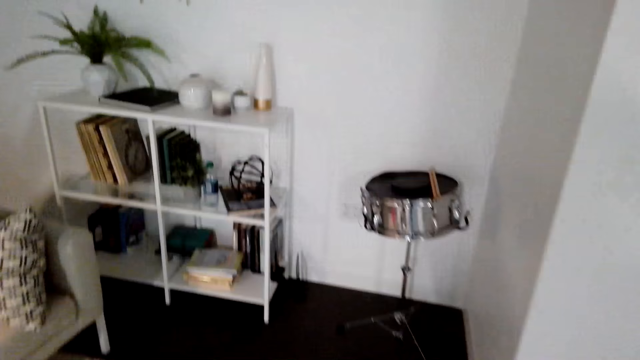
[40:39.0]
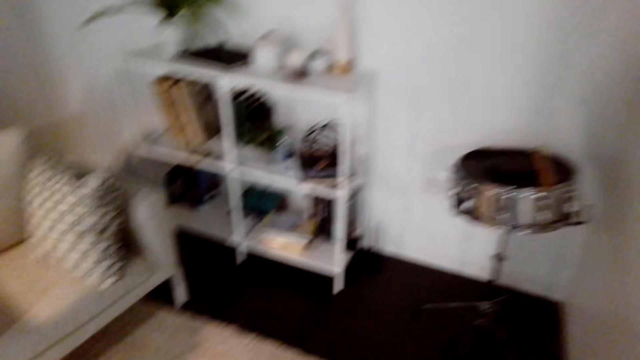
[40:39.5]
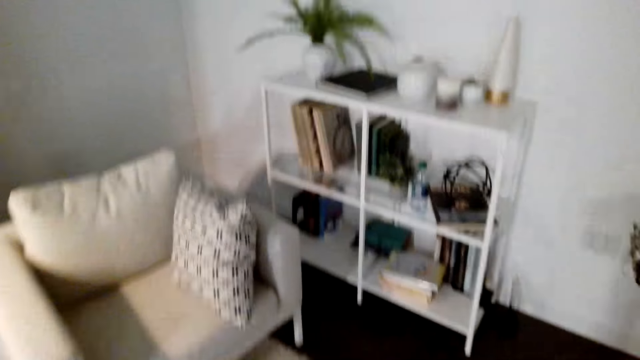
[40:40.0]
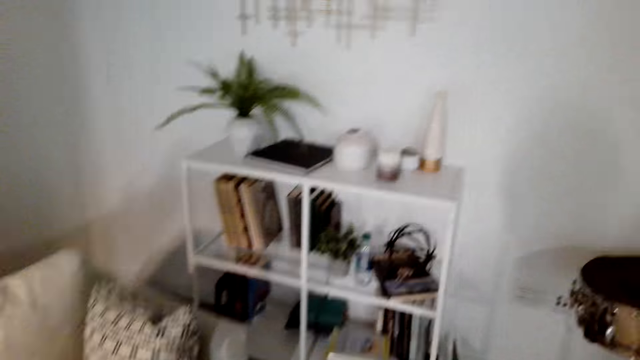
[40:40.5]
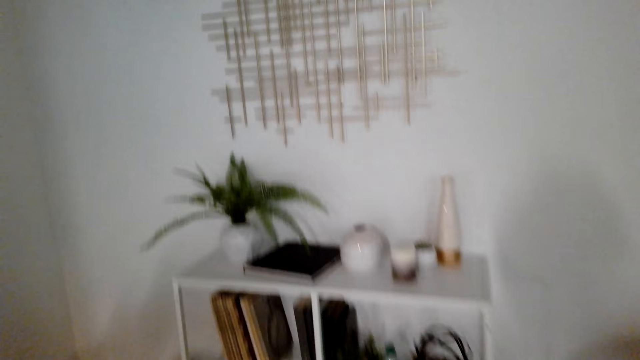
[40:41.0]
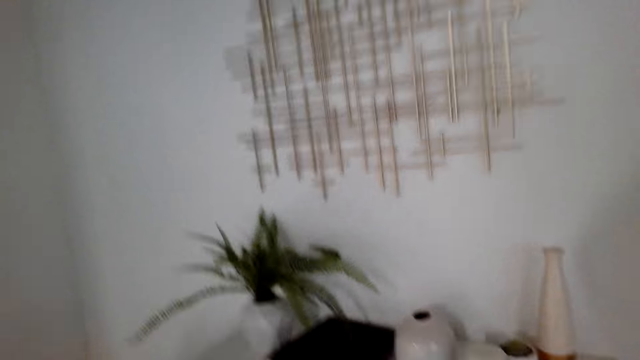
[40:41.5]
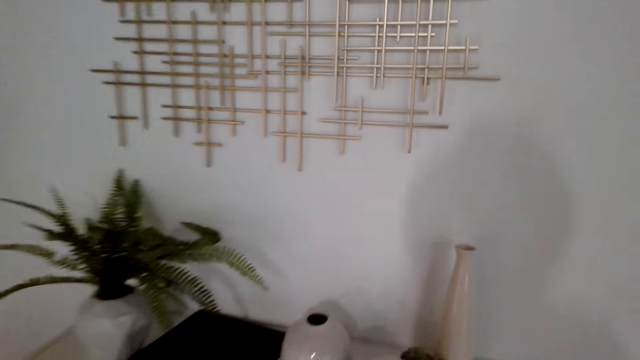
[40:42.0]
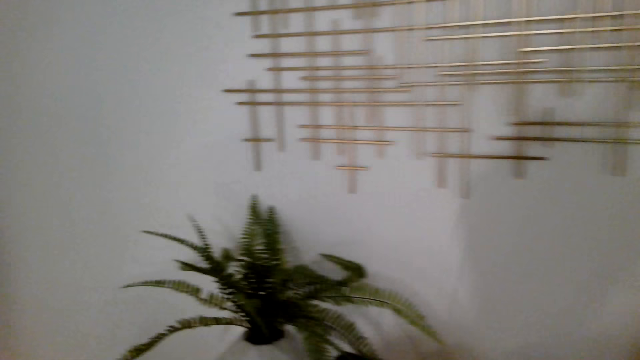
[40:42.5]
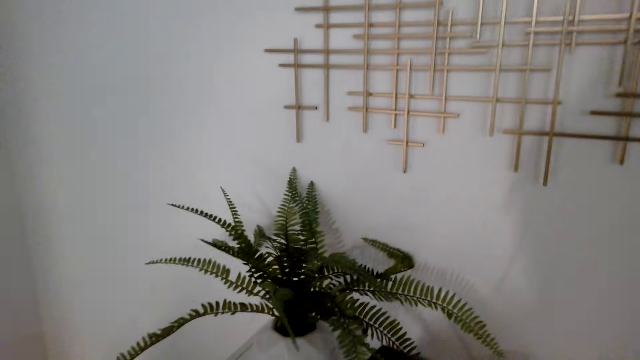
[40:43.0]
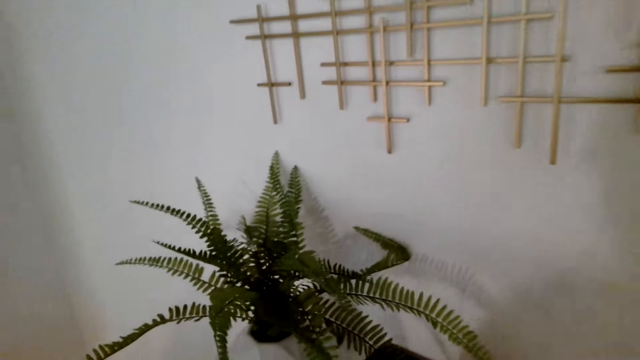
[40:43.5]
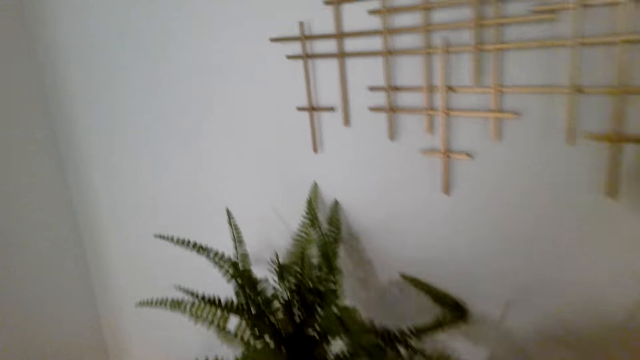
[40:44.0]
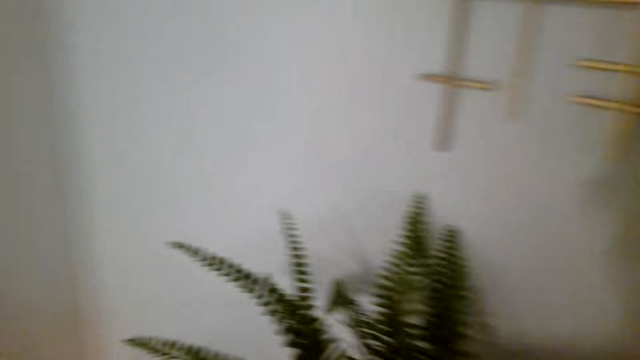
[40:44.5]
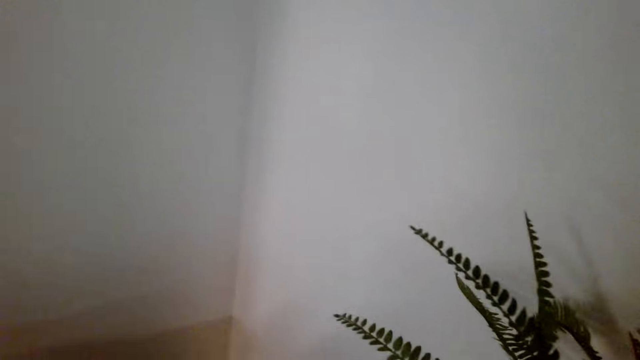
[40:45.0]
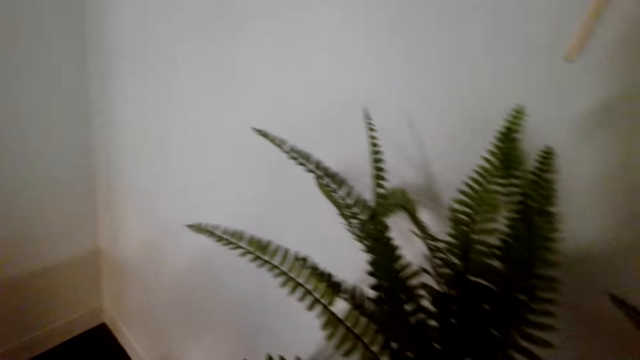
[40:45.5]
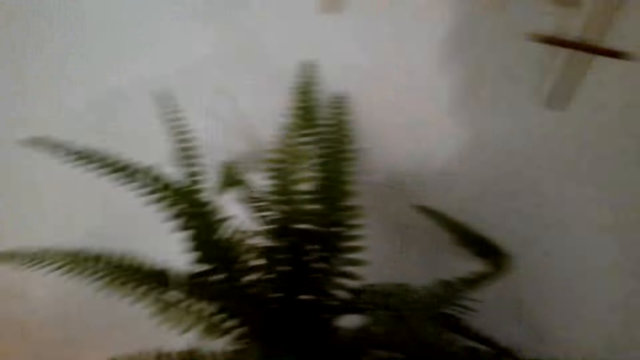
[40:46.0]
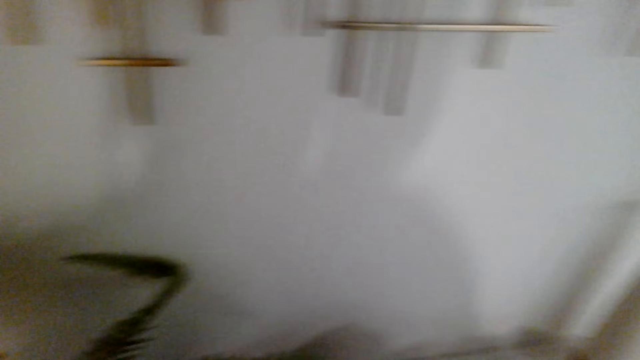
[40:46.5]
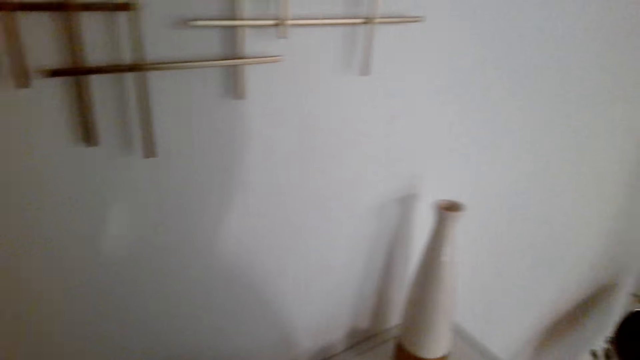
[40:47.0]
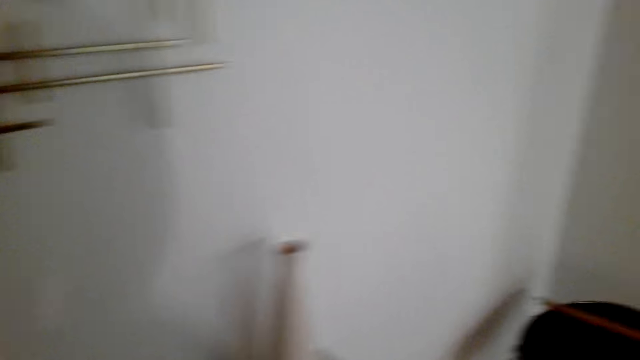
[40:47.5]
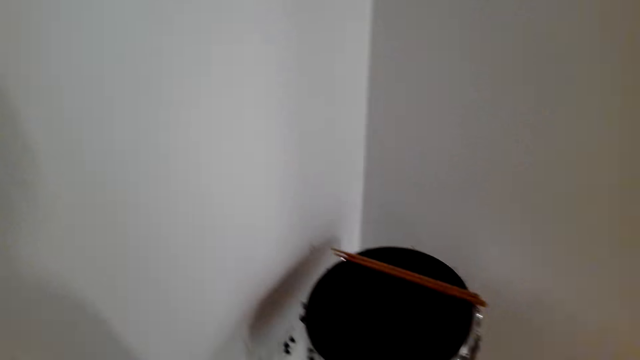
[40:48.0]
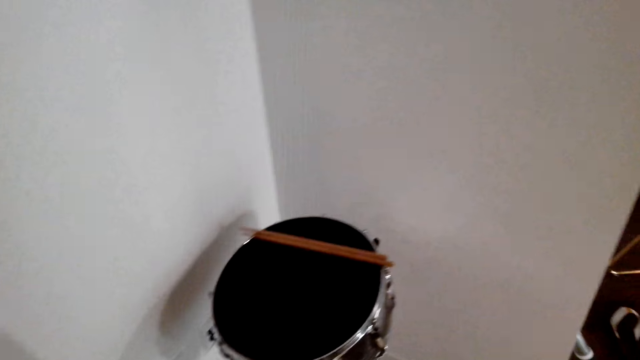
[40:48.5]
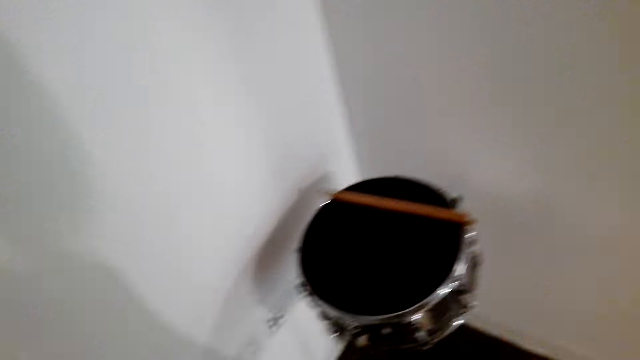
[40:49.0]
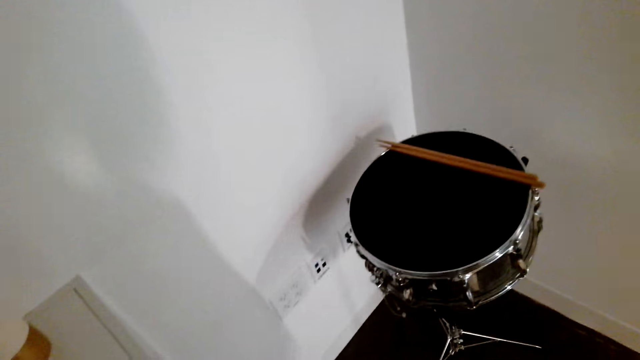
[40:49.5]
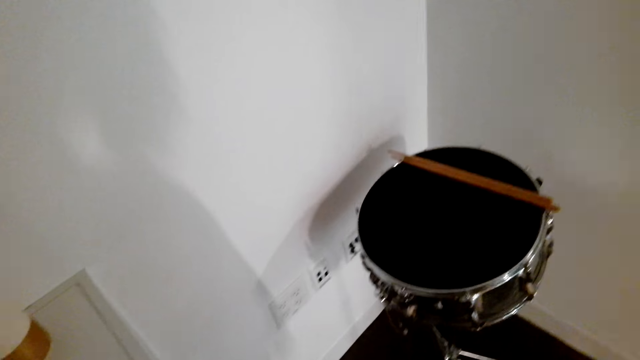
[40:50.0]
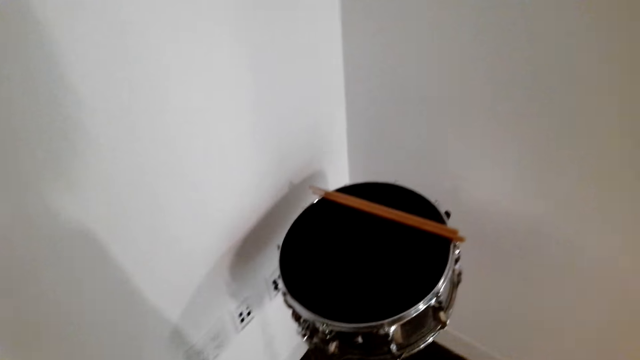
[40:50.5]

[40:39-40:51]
The camera wearer stares at the house plant. They do something.

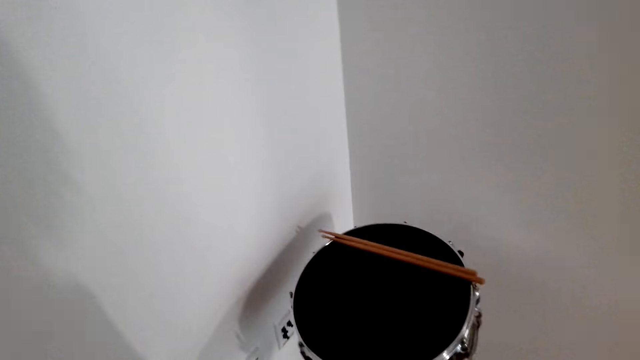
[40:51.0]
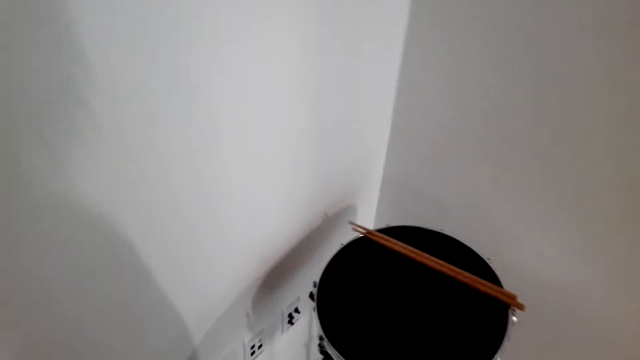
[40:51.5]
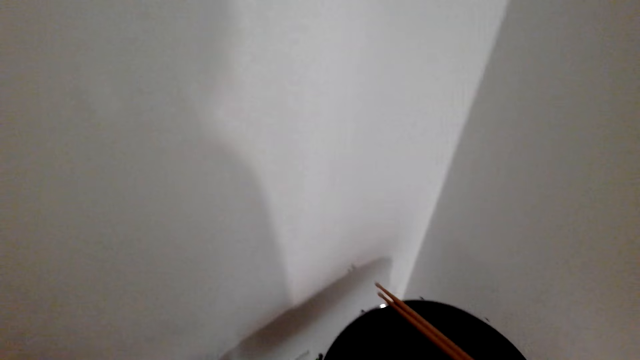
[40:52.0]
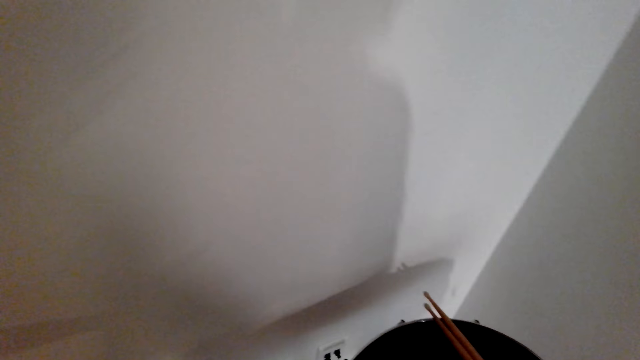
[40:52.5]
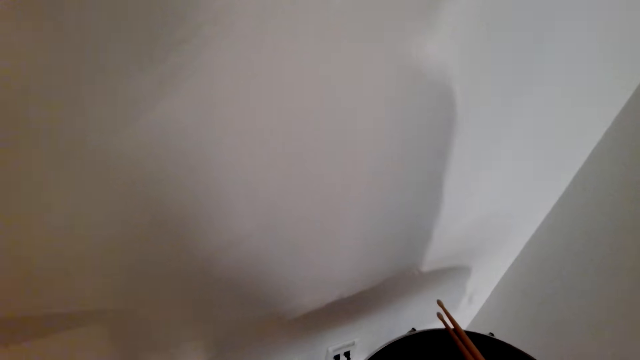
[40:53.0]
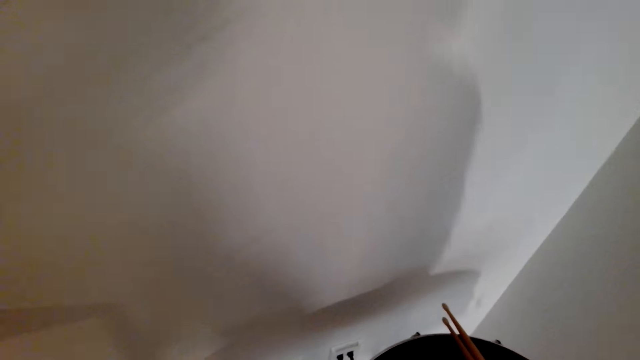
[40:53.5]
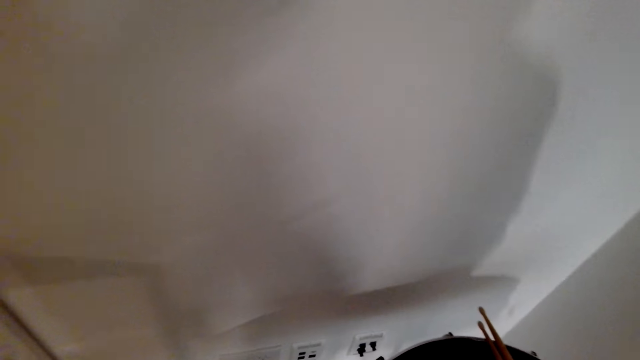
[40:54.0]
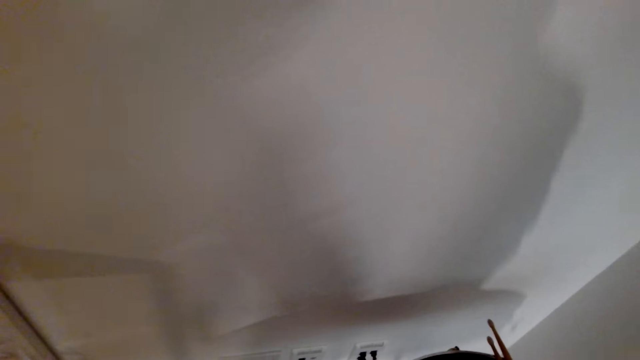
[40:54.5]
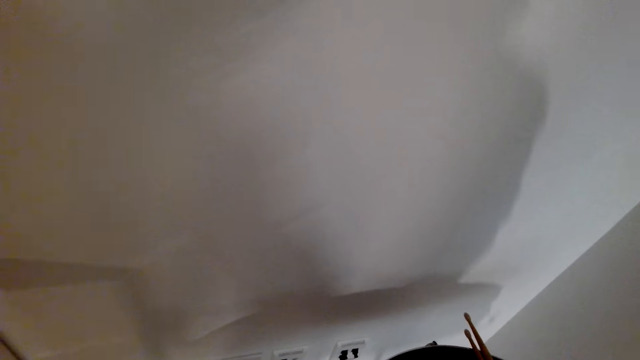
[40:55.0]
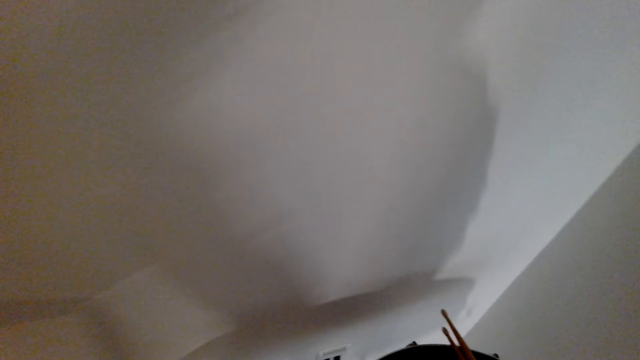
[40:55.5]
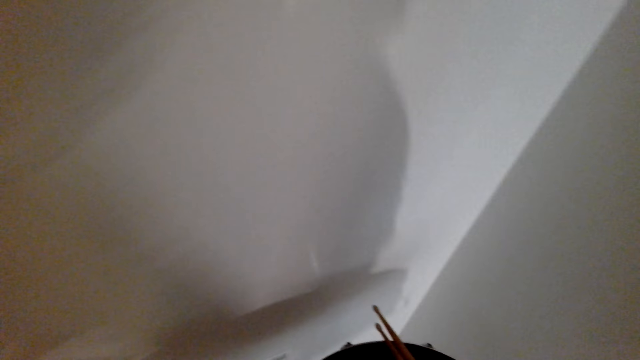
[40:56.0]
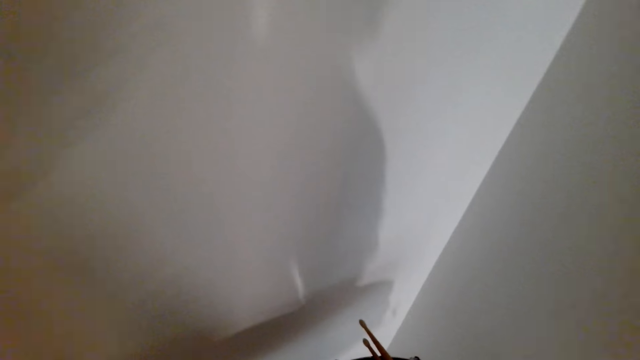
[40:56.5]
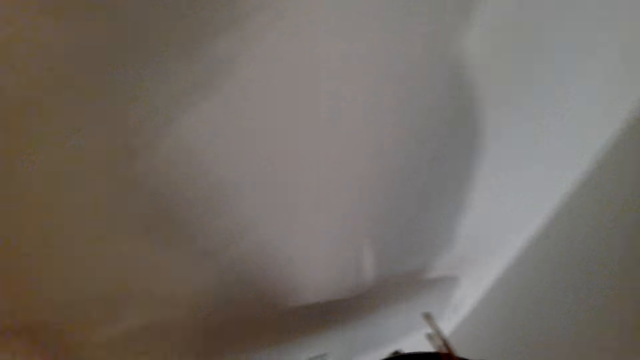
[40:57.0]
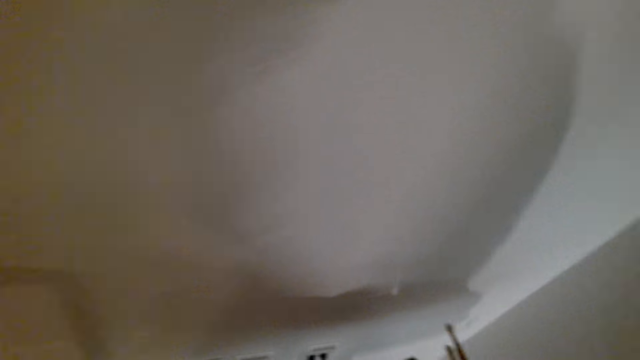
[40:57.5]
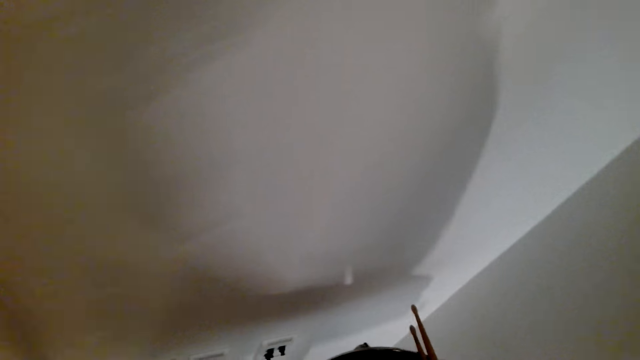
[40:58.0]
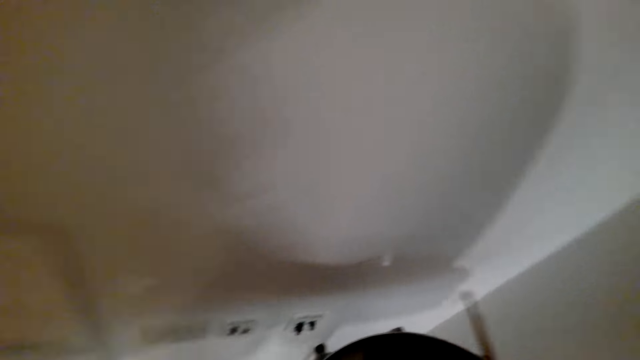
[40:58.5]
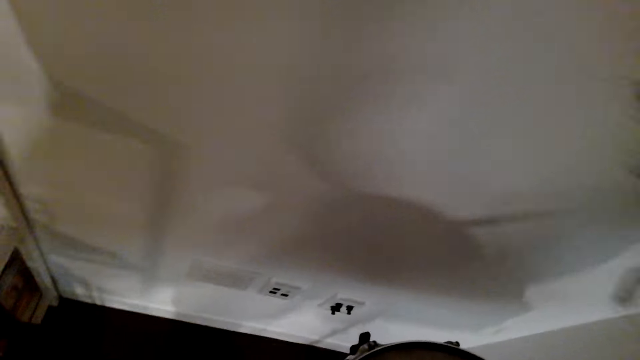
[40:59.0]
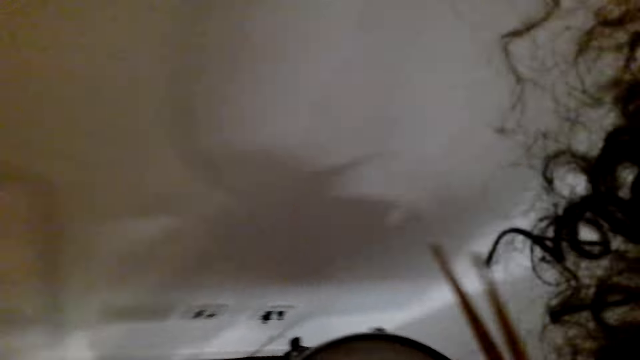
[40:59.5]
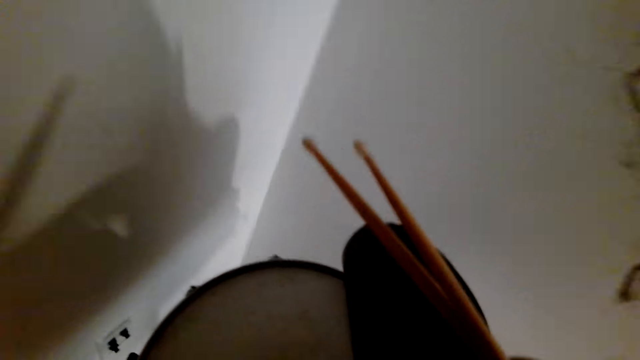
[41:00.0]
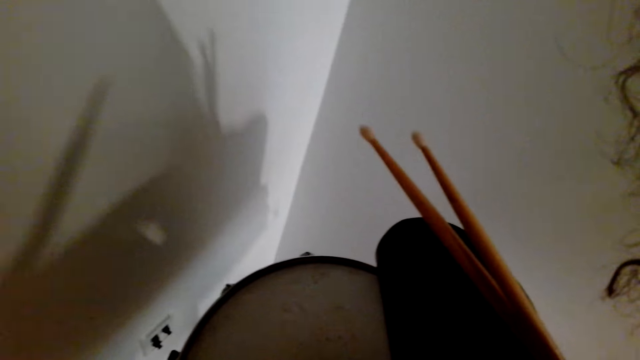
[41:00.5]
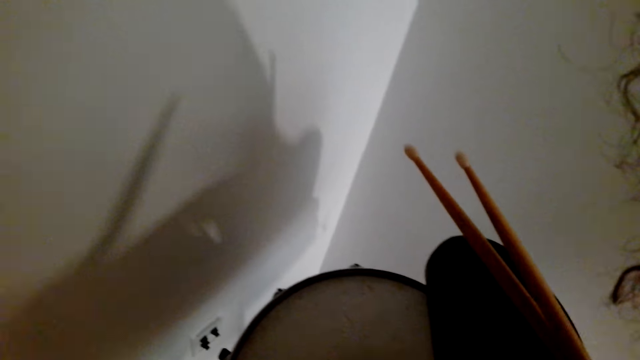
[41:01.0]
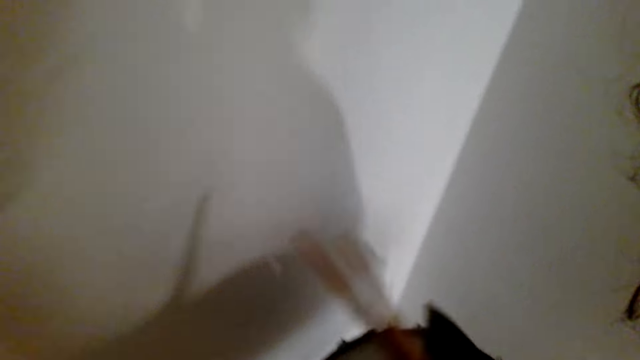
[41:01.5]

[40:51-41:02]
The camera wearer takes the drumsticks. They hold the drumsticks.
